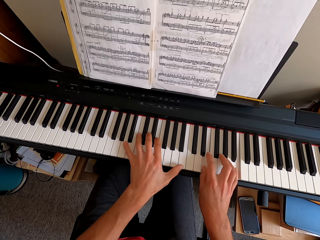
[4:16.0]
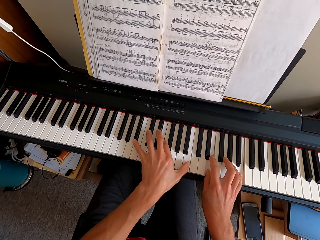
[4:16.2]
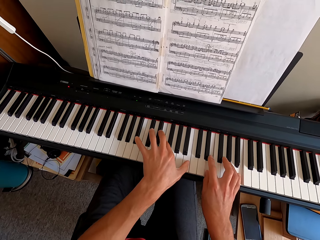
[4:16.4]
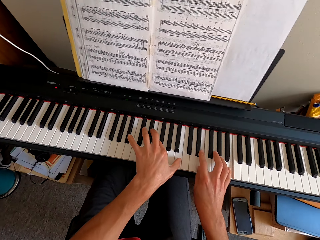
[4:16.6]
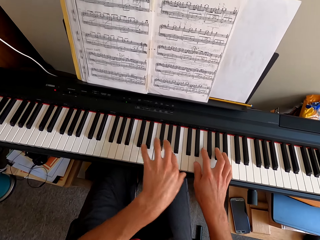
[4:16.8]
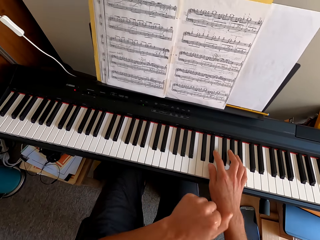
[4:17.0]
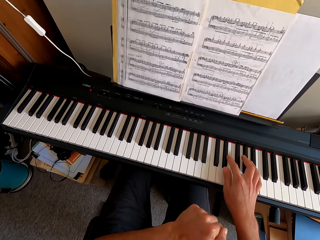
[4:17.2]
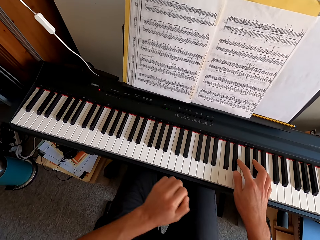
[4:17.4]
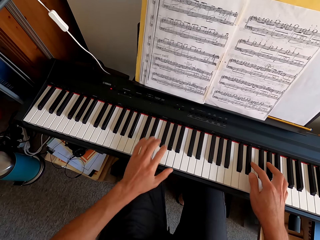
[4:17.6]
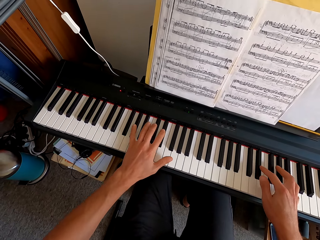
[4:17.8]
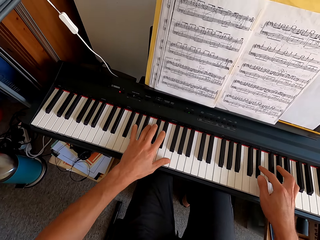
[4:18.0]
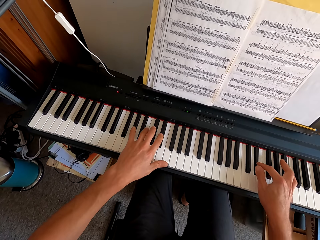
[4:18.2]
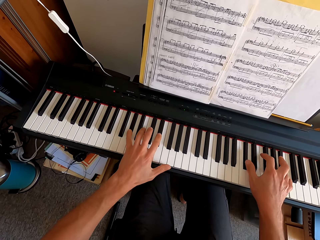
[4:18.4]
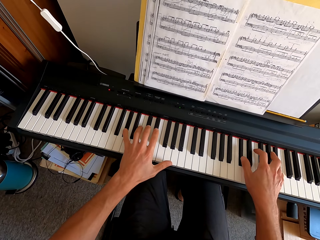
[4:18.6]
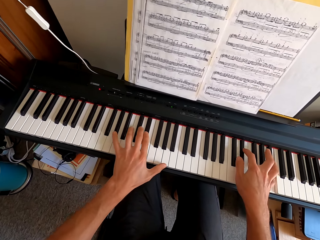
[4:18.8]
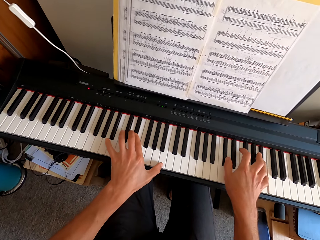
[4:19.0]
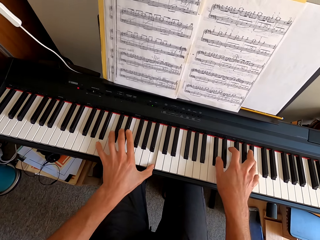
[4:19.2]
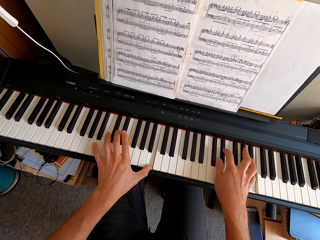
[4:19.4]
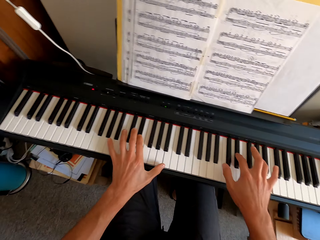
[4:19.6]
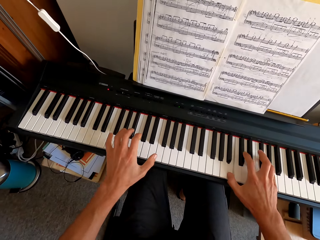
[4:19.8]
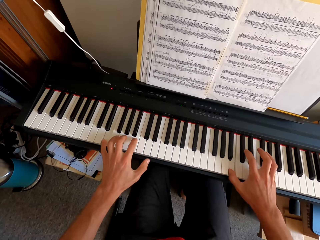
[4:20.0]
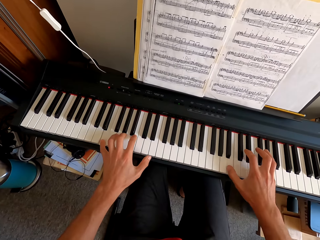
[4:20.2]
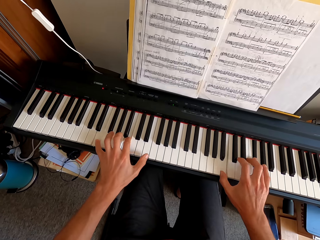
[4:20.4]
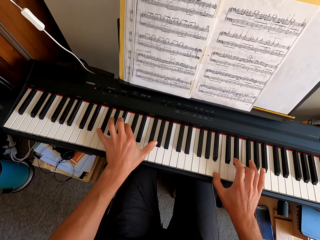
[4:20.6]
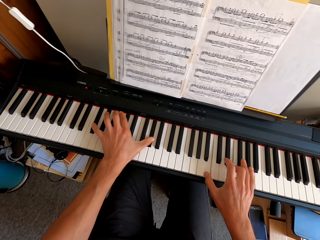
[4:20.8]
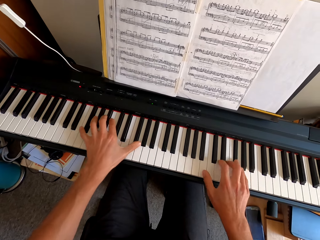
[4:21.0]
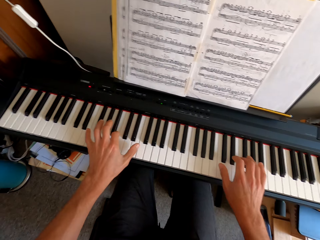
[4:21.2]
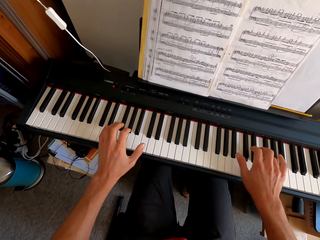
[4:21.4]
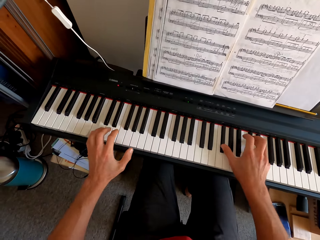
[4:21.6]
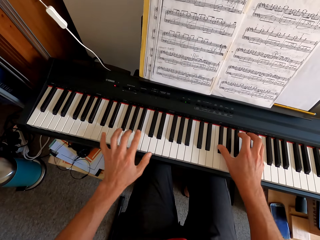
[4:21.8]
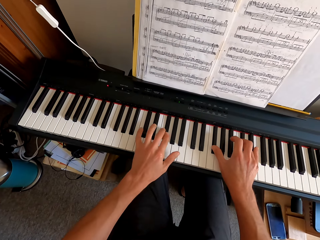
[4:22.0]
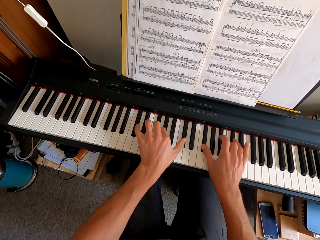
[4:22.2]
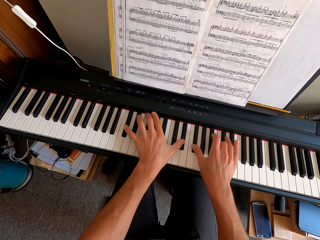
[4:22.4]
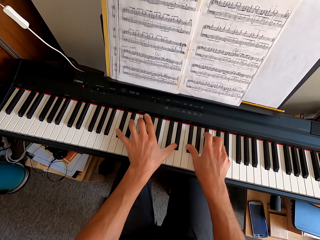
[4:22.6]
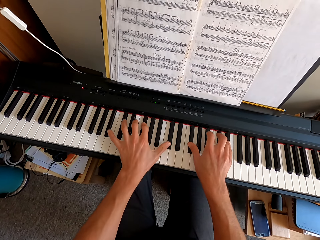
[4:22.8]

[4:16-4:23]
The camera wearer pulls his hand off the keyboard. He plays the keyboard with both hands.

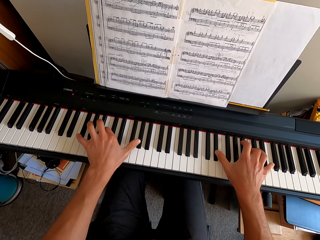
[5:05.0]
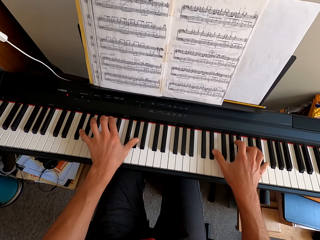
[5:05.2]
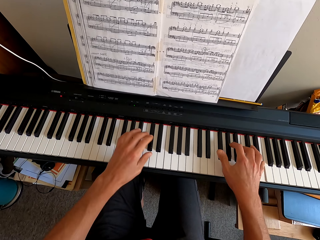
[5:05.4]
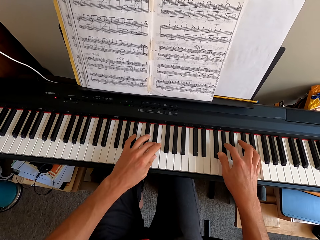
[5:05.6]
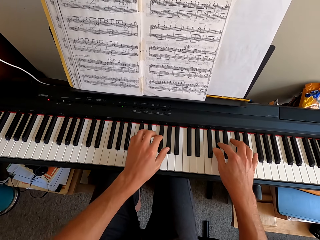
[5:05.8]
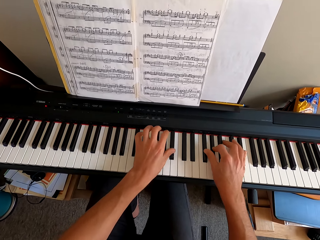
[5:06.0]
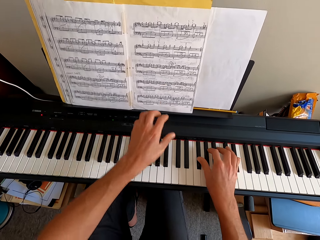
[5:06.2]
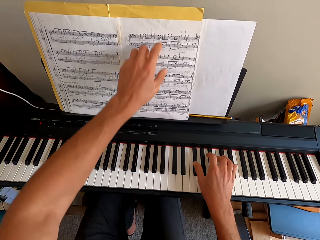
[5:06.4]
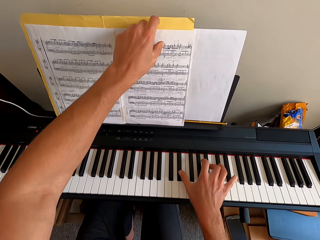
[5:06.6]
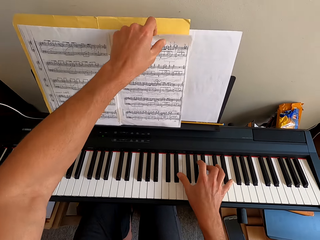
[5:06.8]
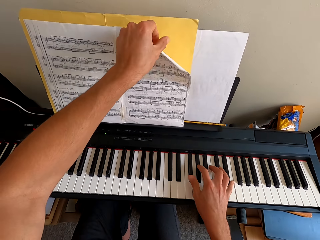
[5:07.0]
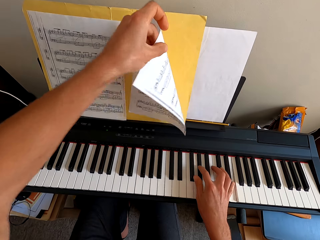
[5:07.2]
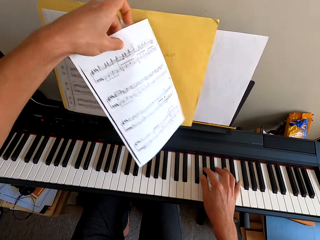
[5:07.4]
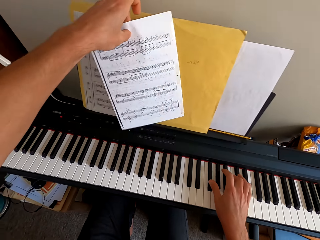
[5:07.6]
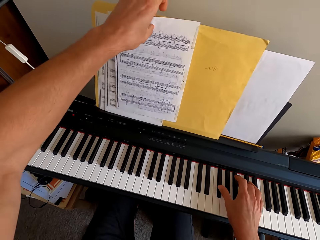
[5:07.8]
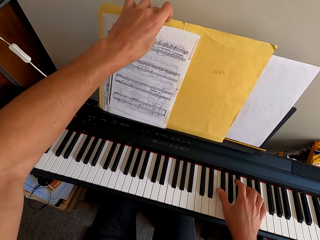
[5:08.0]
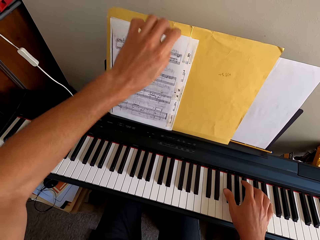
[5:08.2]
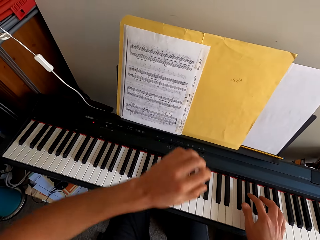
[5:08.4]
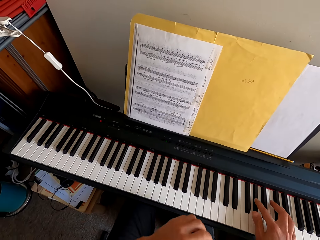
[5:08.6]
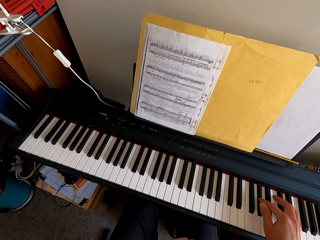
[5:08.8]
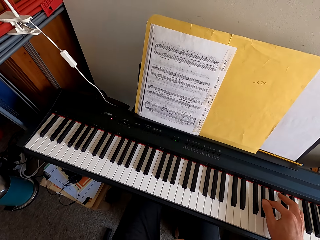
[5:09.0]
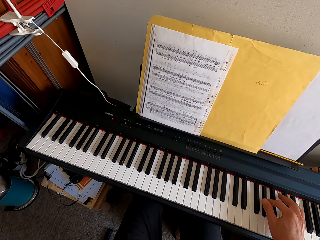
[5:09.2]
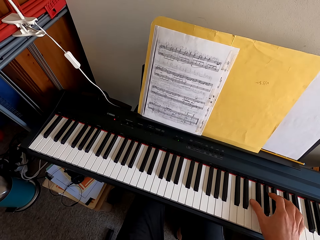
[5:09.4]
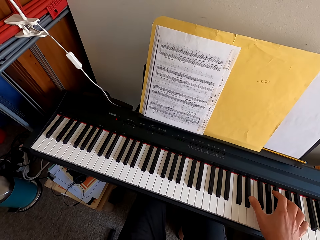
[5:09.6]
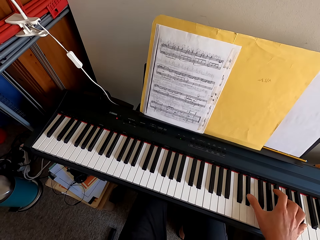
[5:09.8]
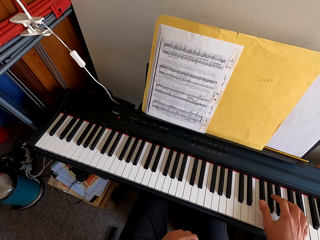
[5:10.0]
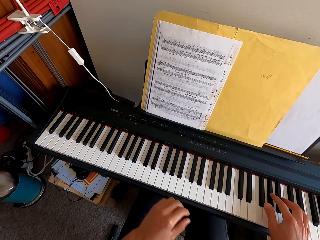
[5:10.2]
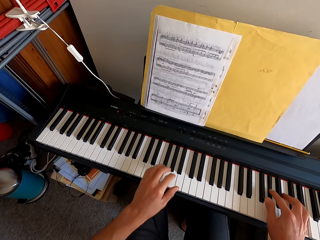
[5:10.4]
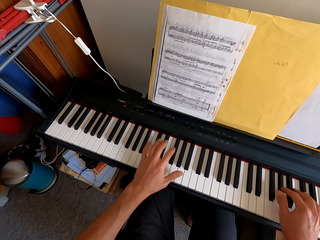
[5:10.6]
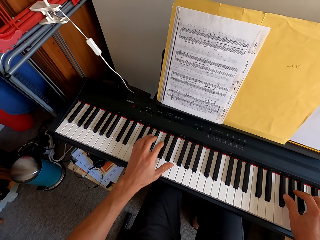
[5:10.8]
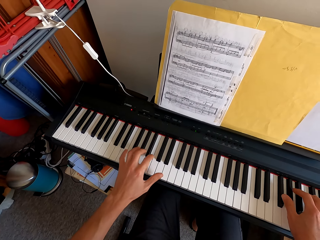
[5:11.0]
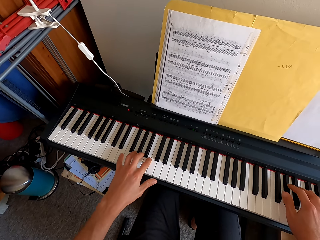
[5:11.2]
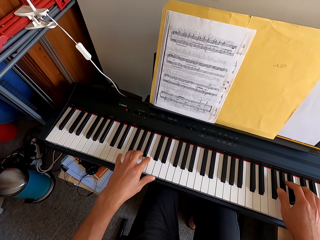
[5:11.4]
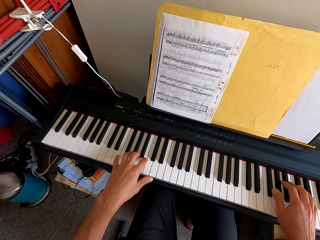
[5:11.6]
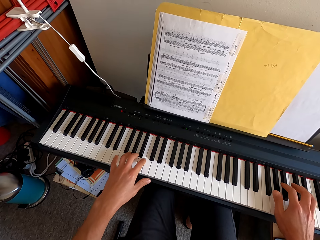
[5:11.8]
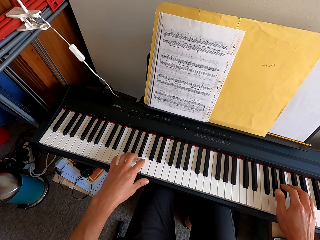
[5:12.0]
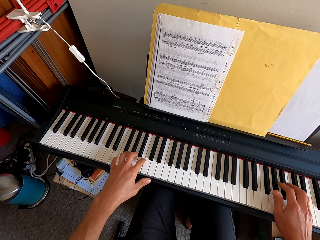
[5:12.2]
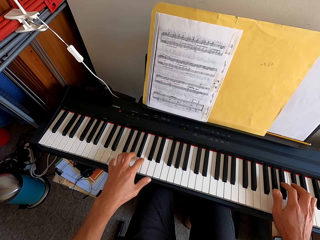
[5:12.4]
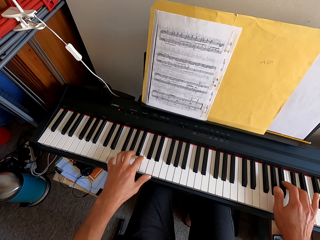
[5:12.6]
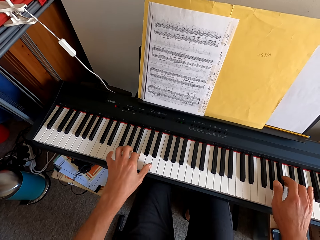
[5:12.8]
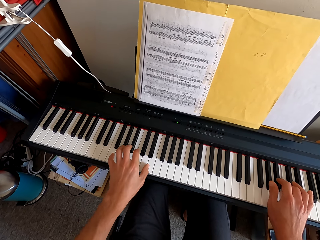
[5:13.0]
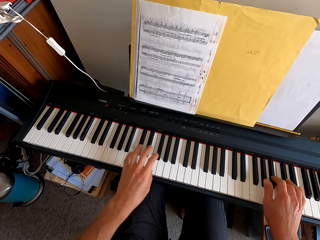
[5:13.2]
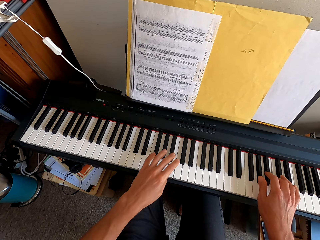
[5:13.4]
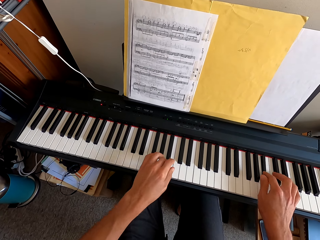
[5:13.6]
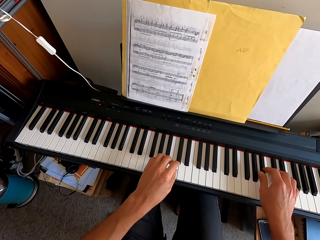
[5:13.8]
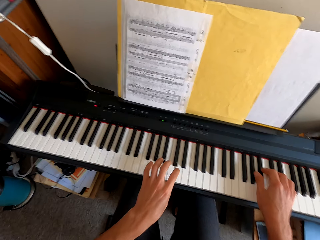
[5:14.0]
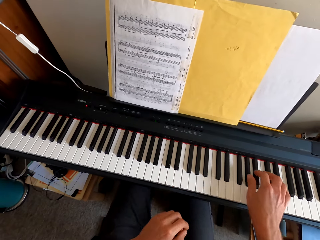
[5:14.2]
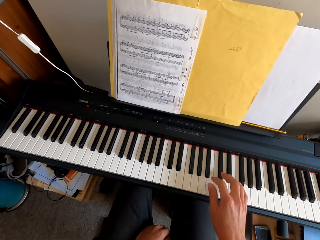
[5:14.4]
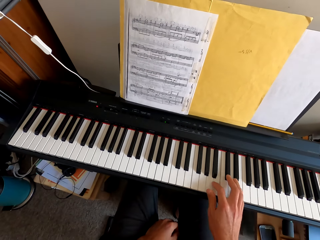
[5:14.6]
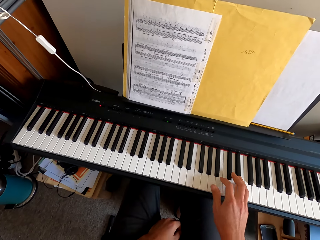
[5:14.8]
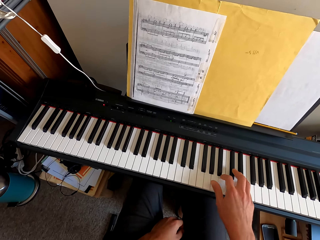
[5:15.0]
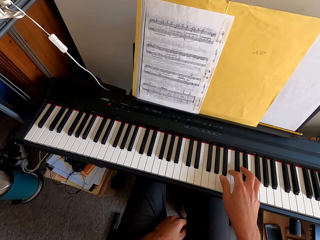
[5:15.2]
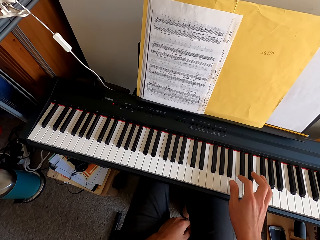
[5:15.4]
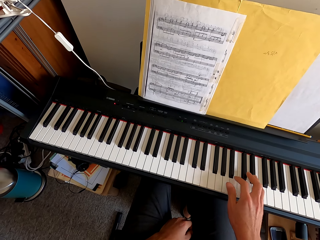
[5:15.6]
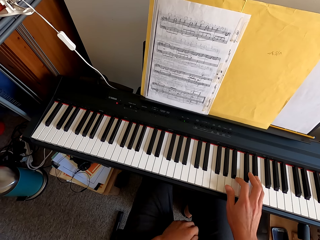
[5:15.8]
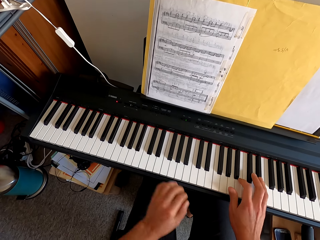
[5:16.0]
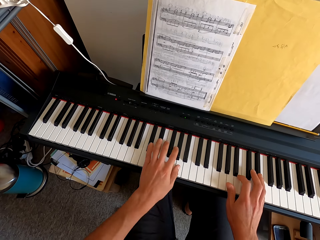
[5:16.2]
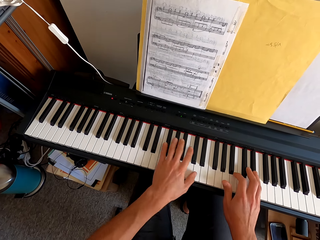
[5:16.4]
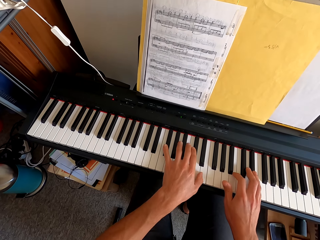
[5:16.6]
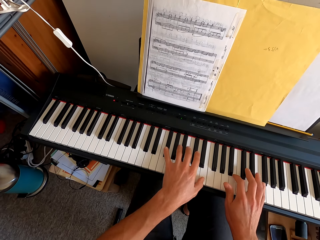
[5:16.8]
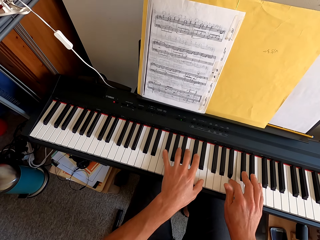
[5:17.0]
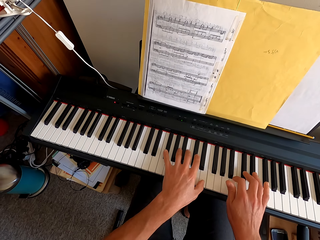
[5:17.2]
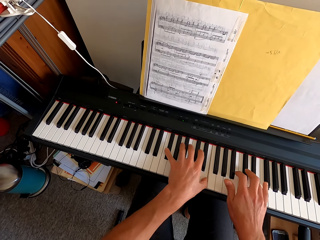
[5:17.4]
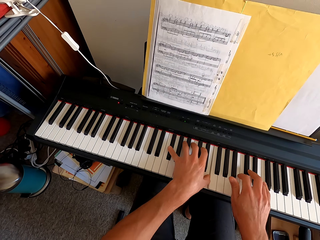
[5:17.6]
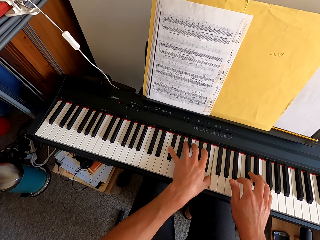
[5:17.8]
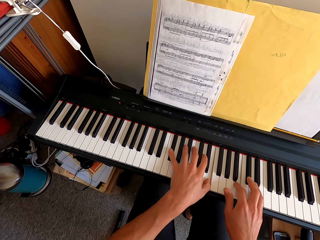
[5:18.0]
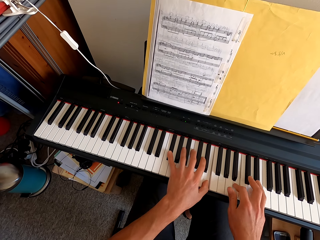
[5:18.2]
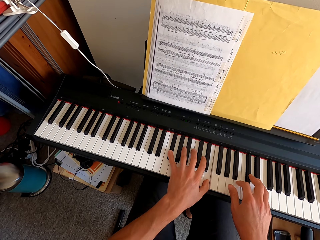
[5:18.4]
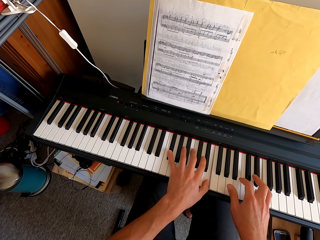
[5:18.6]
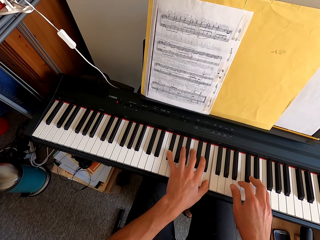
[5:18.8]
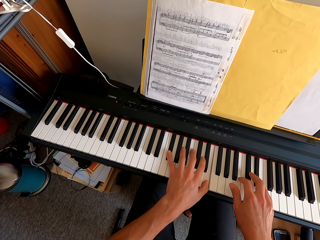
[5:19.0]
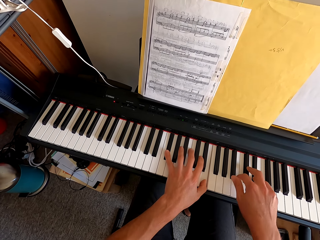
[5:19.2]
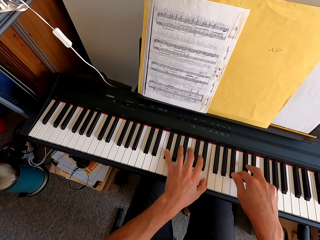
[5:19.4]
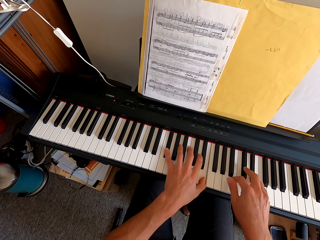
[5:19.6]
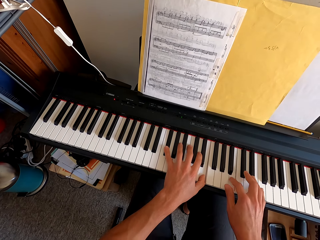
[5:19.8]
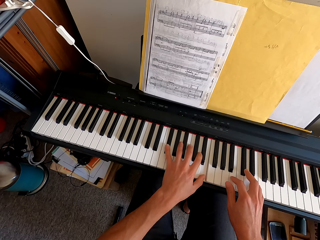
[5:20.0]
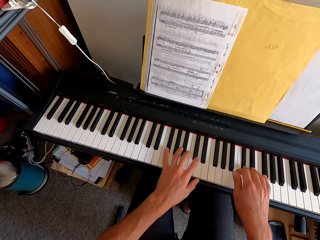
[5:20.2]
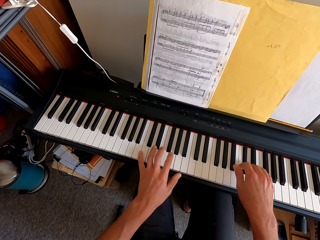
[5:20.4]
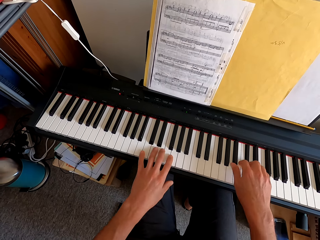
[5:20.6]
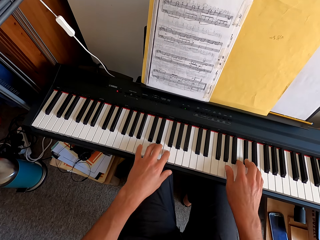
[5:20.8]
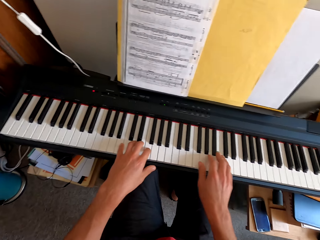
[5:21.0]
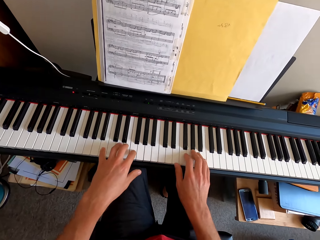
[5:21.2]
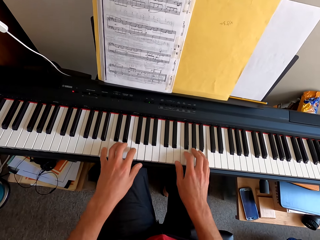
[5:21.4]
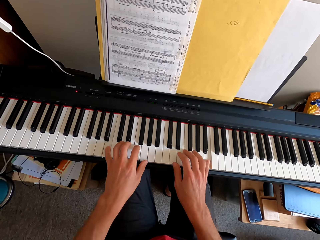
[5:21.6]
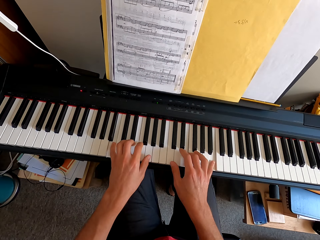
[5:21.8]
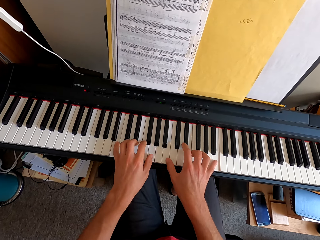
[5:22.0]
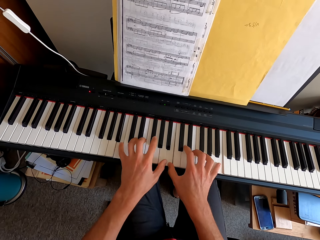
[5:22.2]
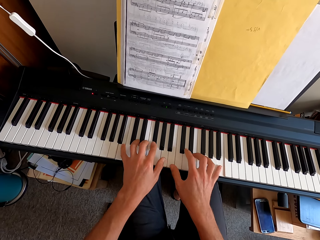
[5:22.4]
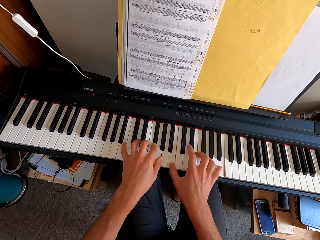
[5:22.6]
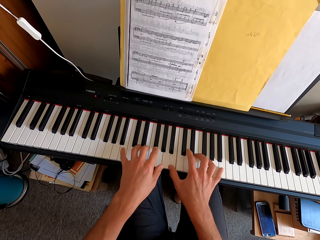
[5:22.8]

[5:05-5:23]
The camera wearer pulls his hand off the keyboard. He flips the page. He plays the keyboard. He plays the keyboard with both hands. He pulls his hand off the keyboard. He plays the keyboard. He plays the keyboard with both hands.
